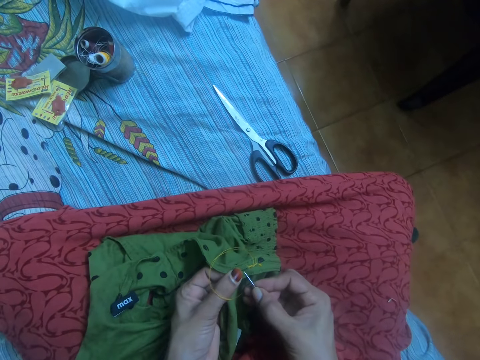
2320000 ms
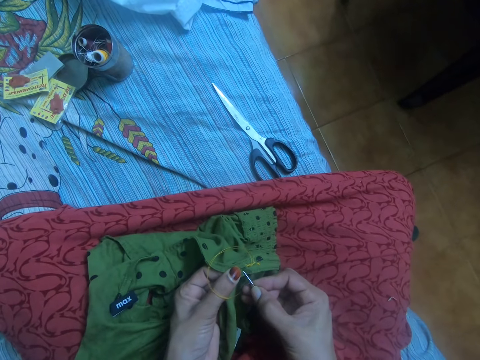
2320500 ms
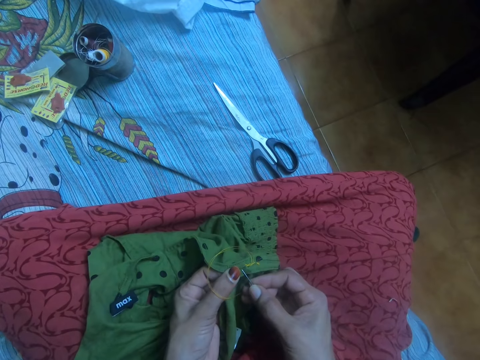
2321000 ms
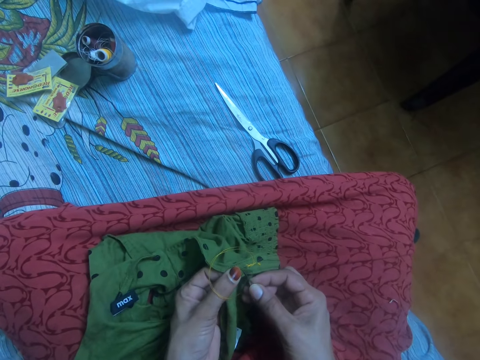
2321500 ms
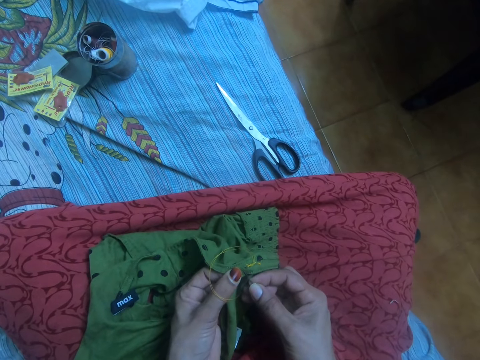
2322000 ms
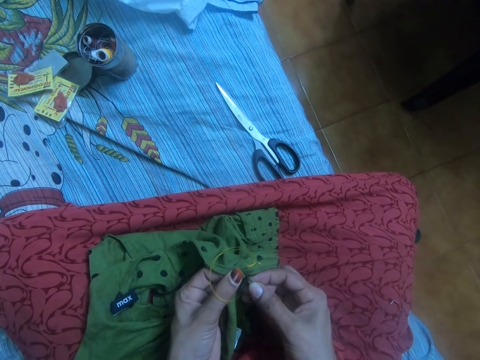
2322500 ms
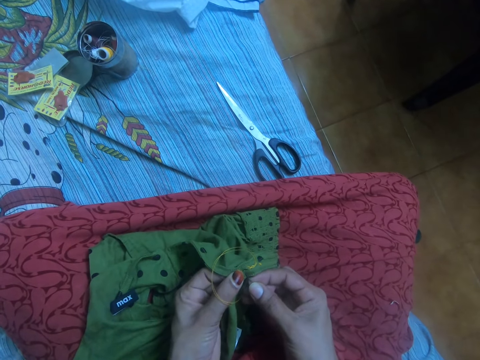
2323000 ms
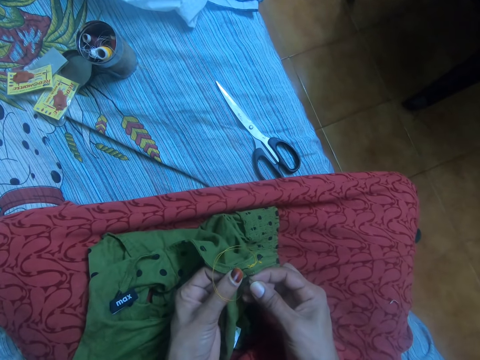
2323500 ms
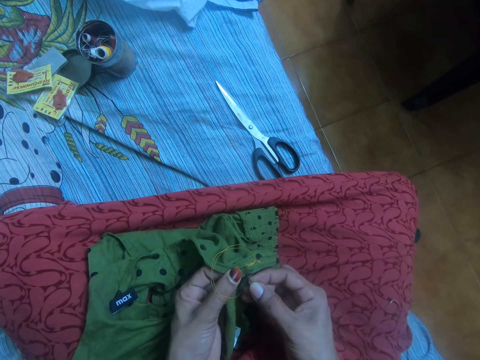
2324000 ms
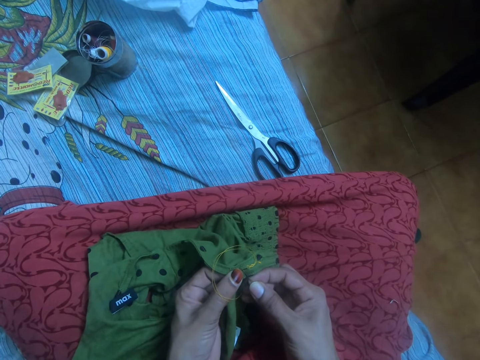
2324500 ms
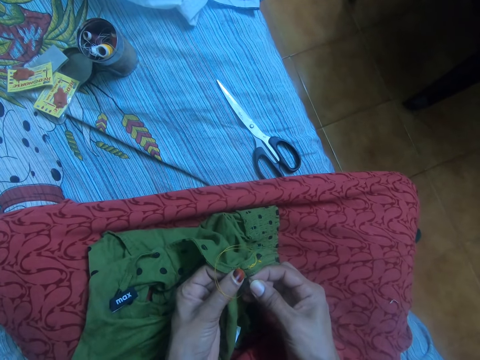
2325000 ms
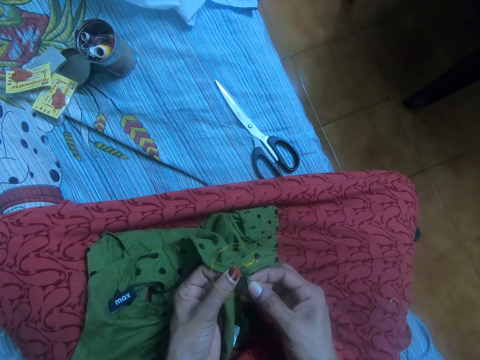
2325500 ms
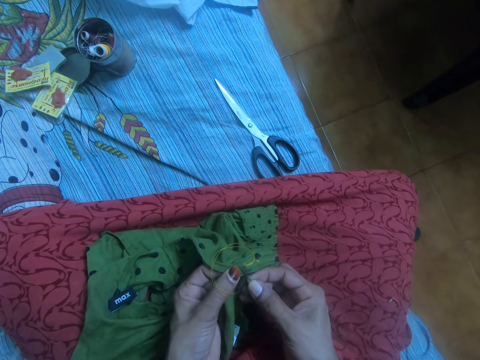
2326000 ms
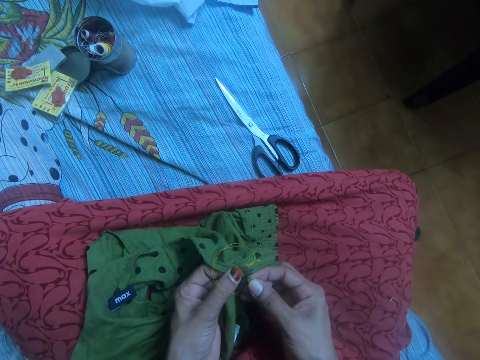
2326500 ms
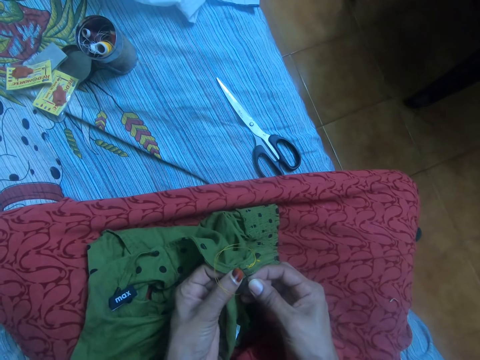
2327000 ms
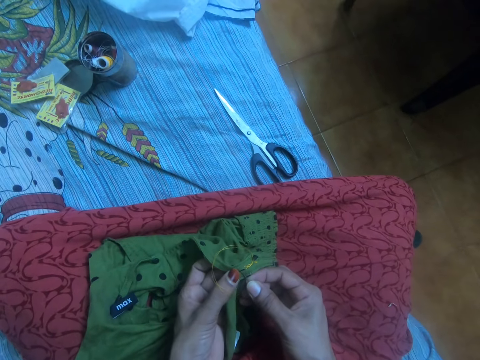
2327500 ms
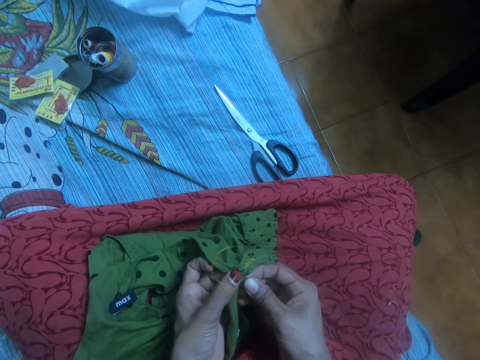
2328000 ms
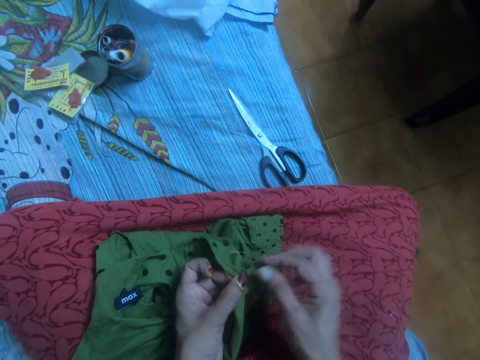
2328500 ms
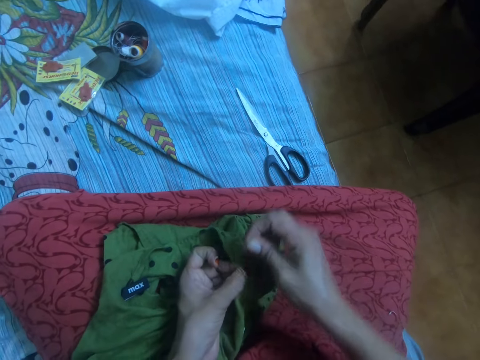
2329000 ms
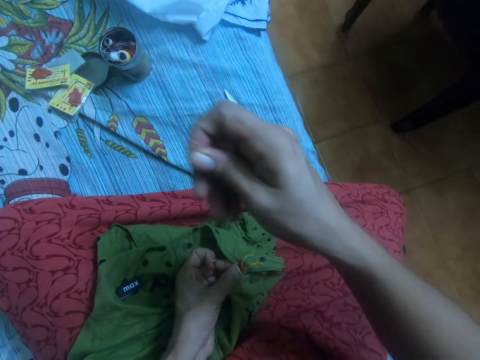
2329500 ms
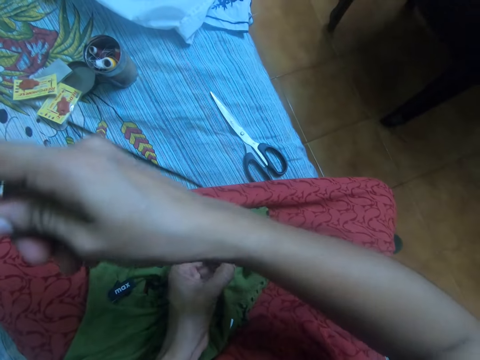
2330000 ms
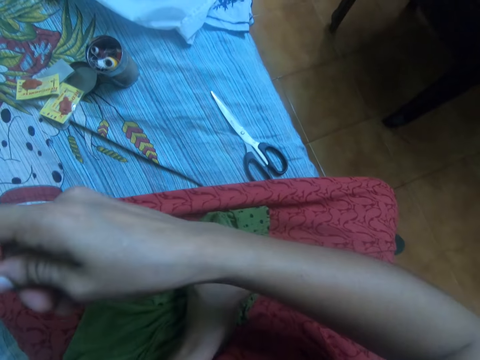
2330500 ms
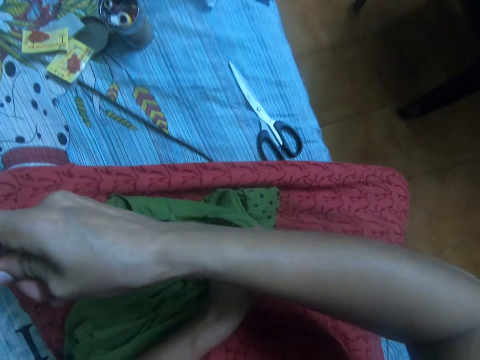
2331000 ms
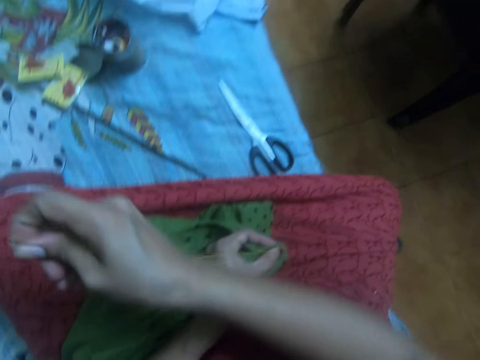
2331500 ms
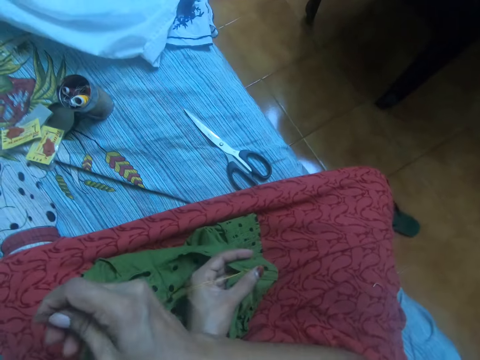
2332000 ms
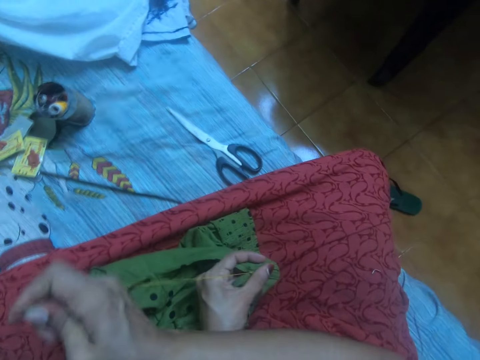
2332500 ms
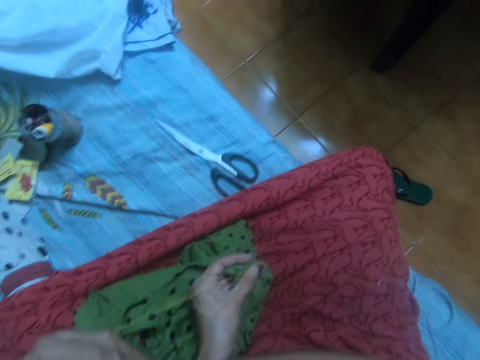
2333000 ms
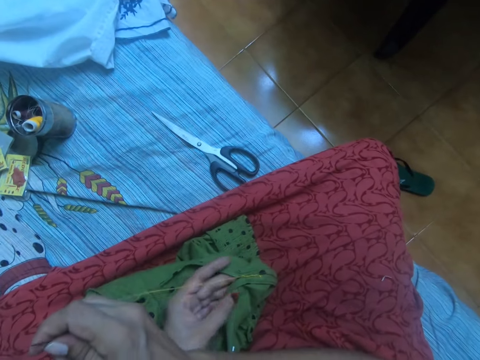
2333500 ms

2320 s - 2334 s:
The camera wearer inserts the needle in her right hand in the cloth. She pulls out the needle with her right hand from the other side of the cloth. She tightens the thread in the cloth with her right hand.

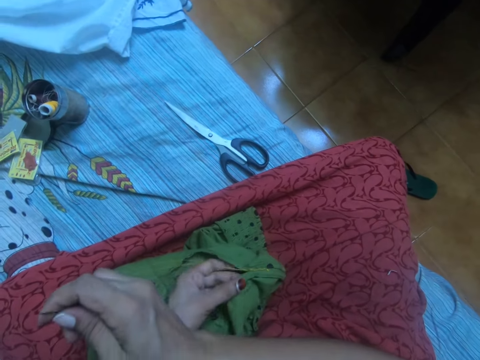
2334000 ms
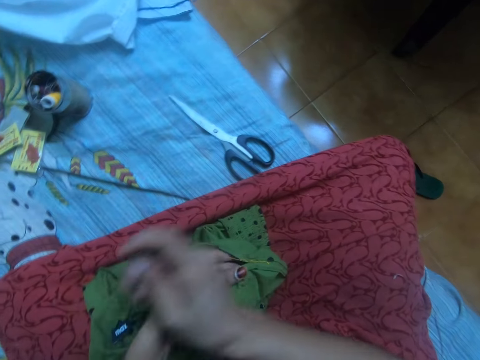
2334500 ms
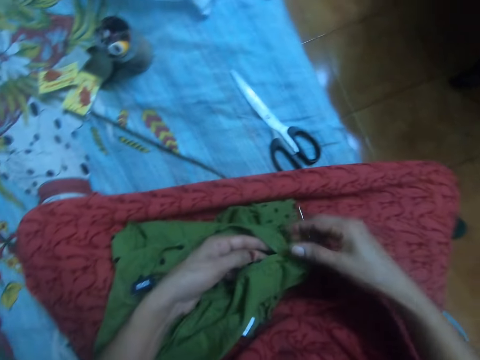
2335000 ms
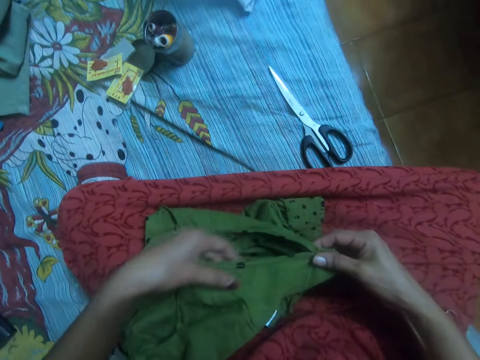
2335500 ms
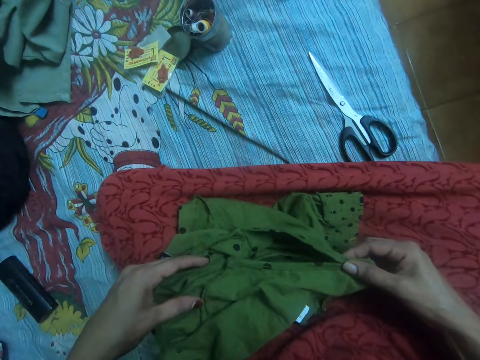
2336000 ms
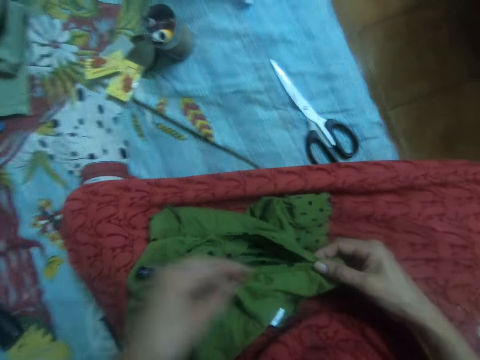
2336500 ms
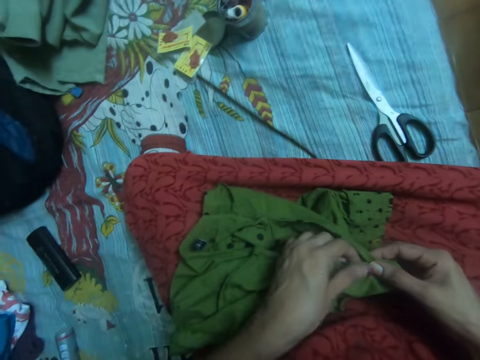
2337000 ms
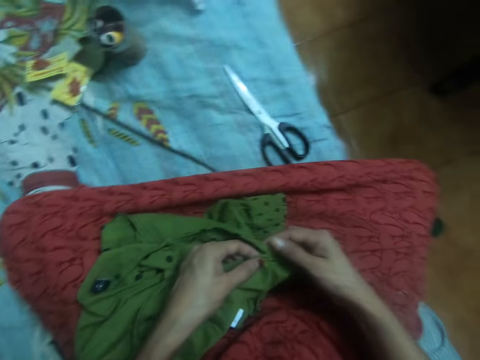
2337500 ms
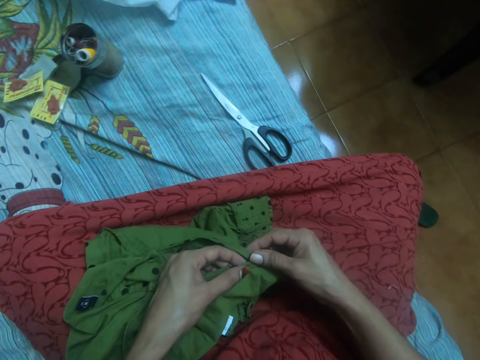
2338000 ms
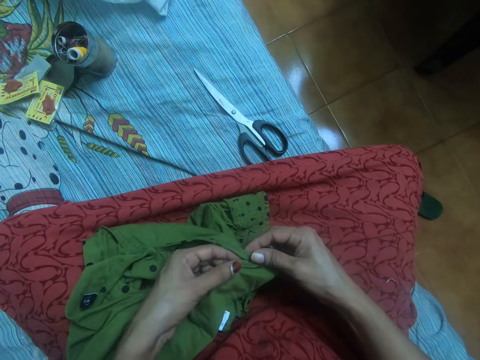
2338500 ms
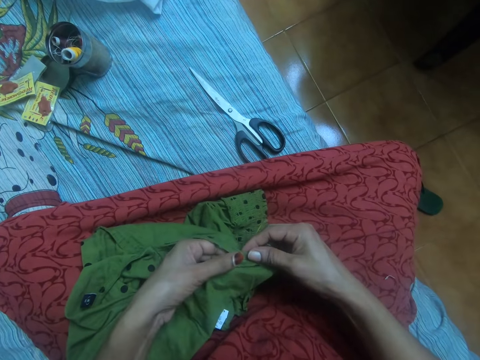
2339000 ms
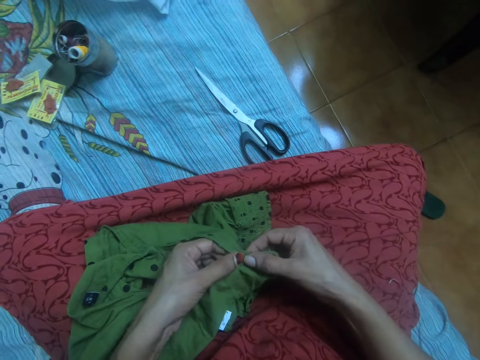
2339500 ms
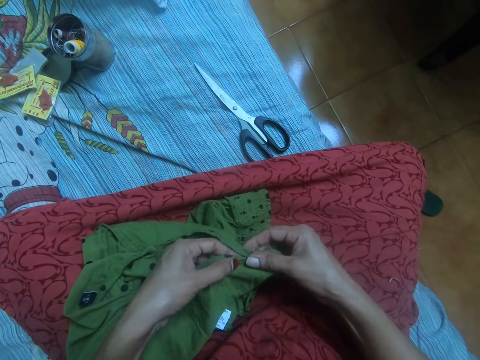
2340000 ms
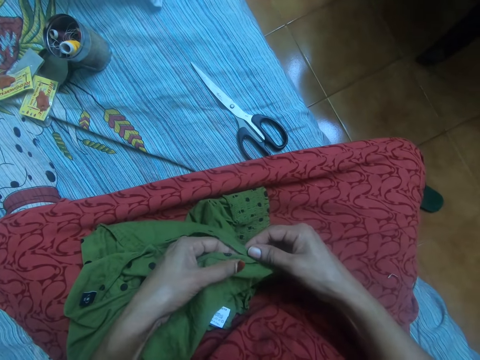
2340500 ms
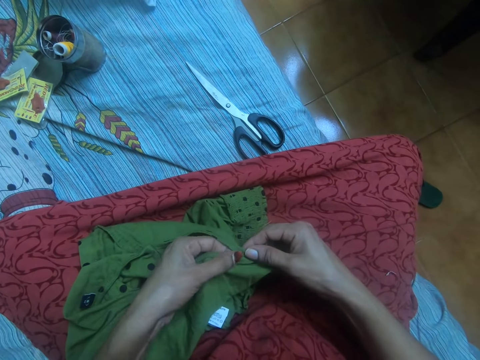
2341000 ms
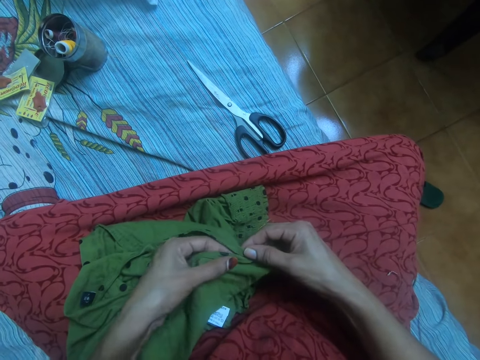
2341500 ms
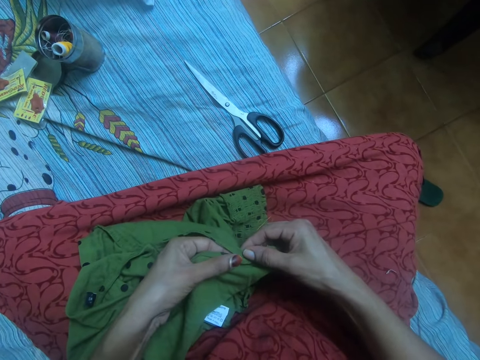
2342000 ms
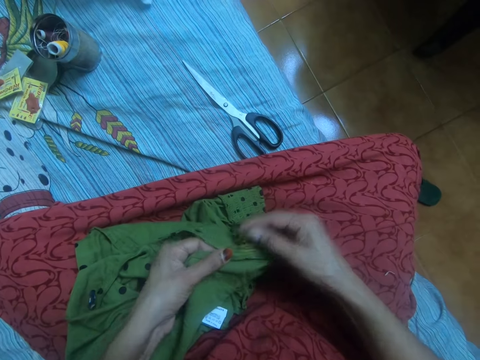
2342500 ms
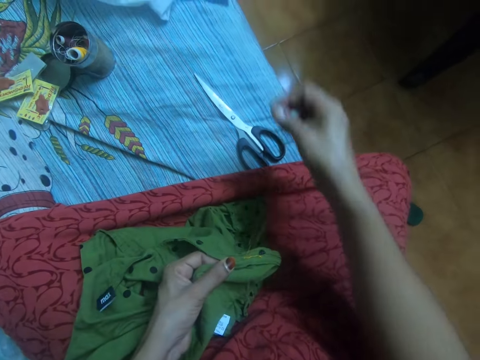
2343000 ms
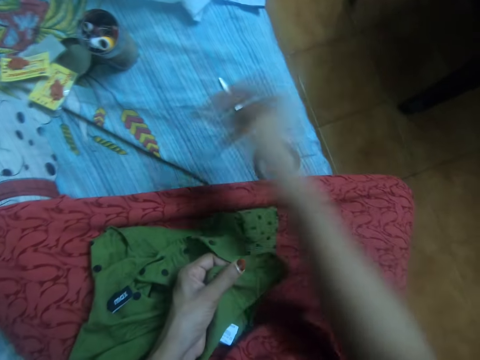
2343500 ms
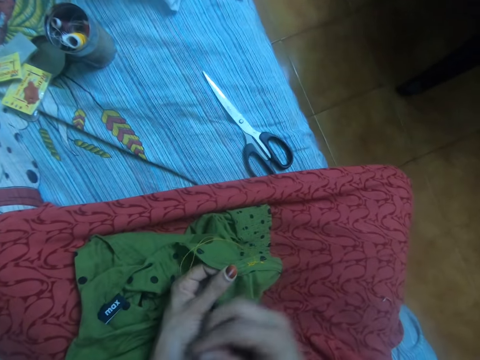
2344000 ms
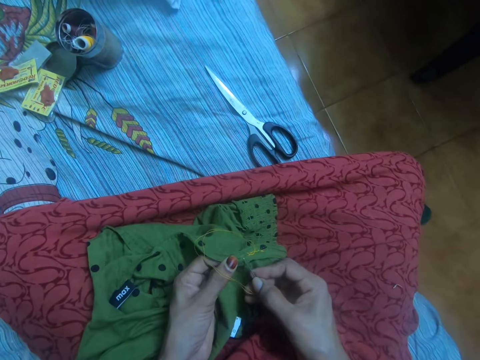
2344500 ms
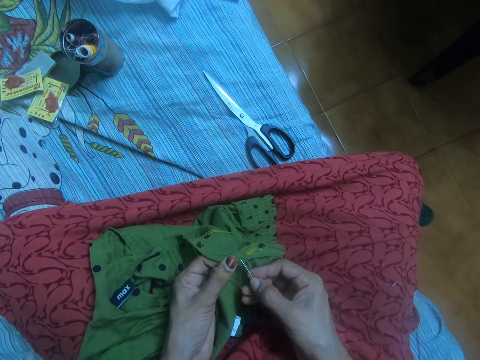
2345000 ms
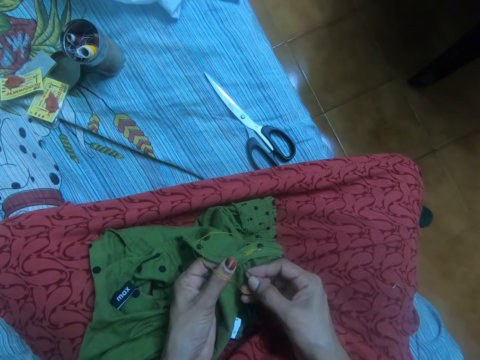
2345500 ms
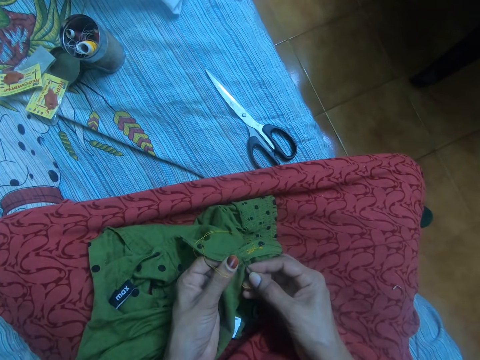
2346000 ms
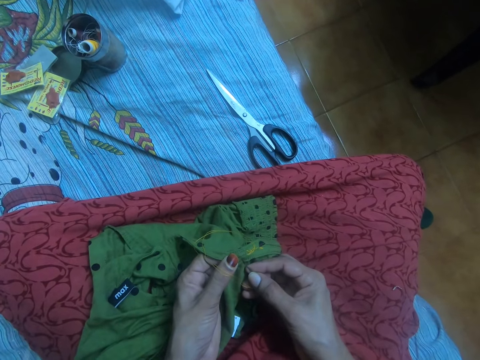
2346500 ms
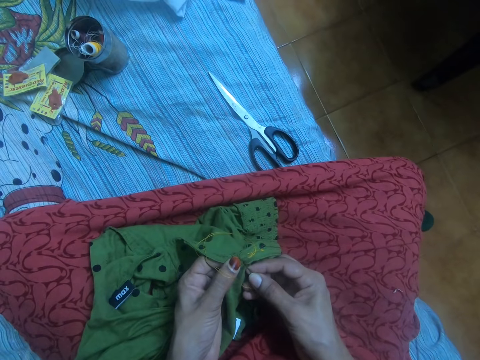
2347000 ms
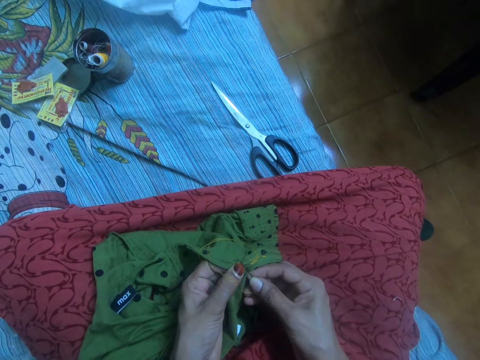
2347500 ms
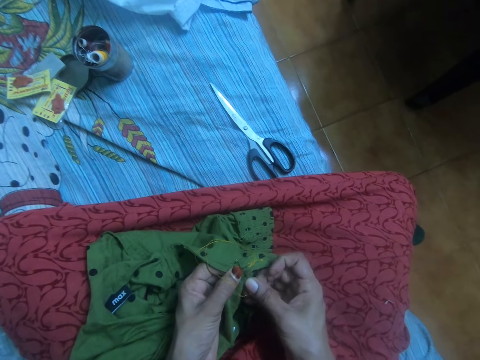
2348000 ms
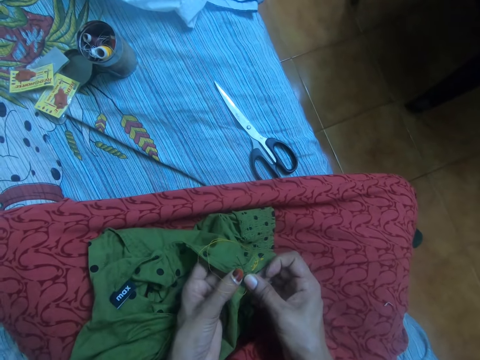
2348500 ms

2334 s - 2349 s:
The camera wearer adjusts the cloth. She puts two sides of the cloth together. She inserts the needle in her right hand in the cloth.
